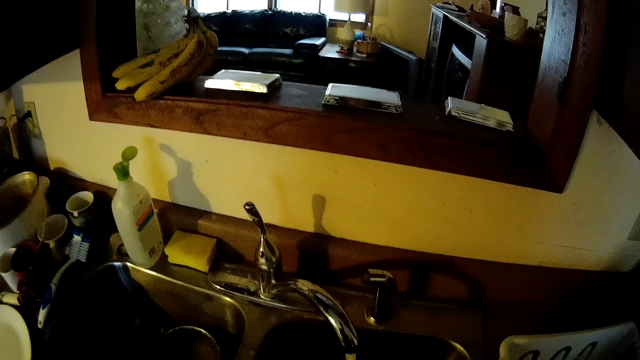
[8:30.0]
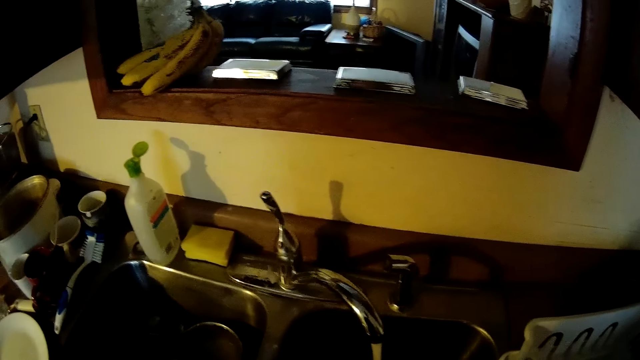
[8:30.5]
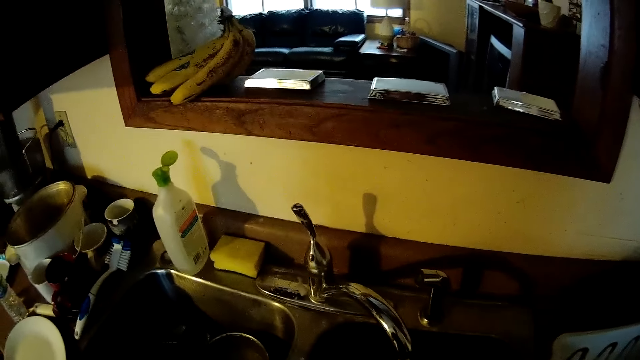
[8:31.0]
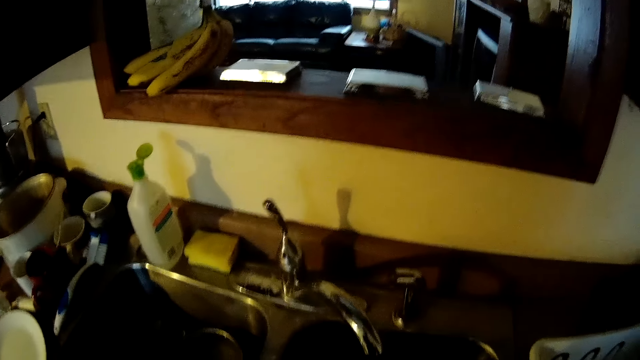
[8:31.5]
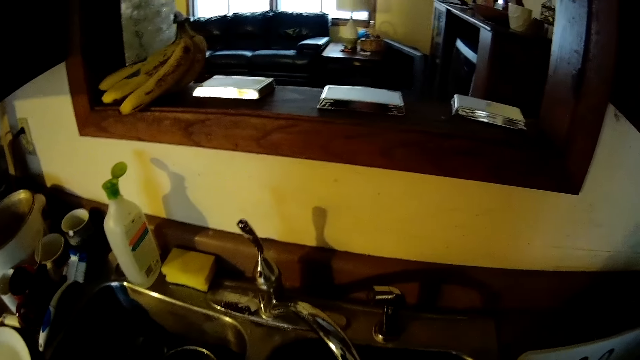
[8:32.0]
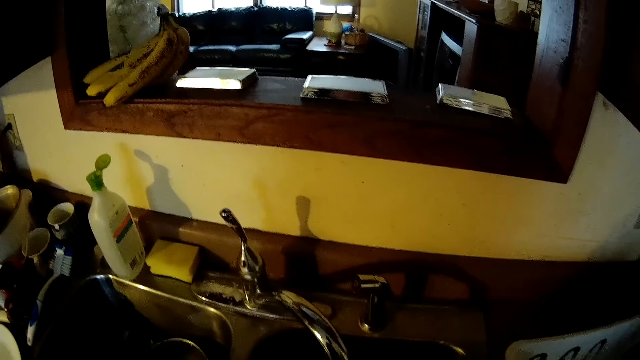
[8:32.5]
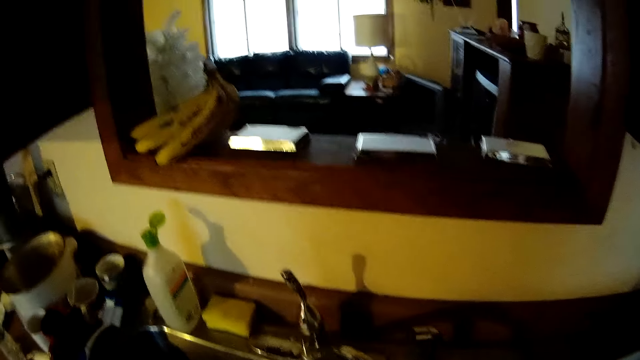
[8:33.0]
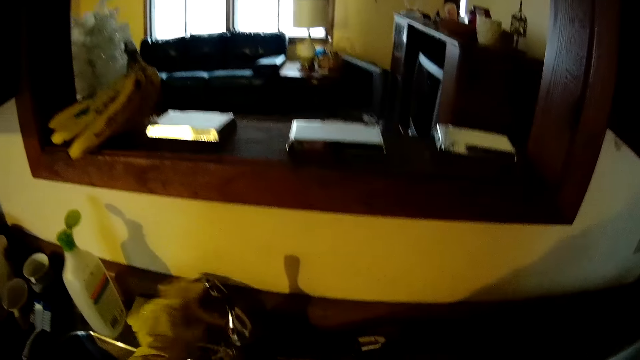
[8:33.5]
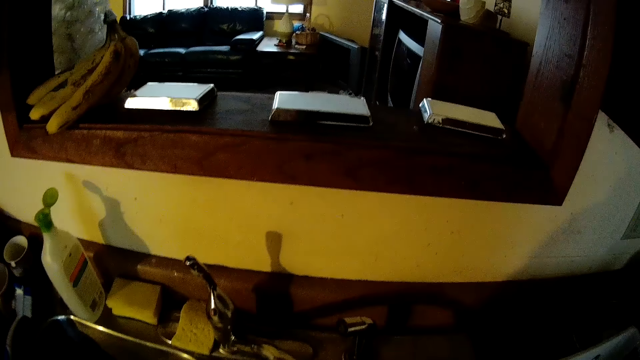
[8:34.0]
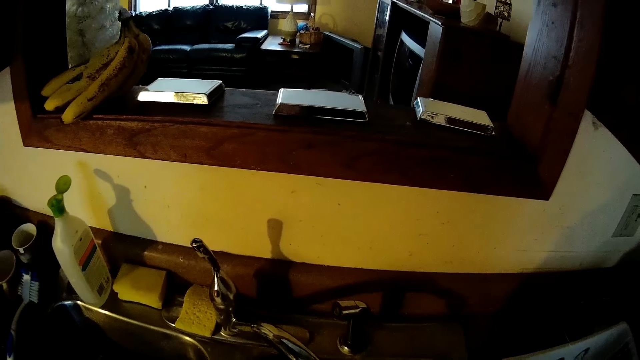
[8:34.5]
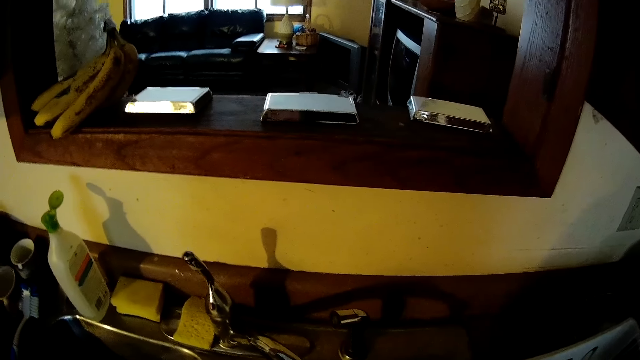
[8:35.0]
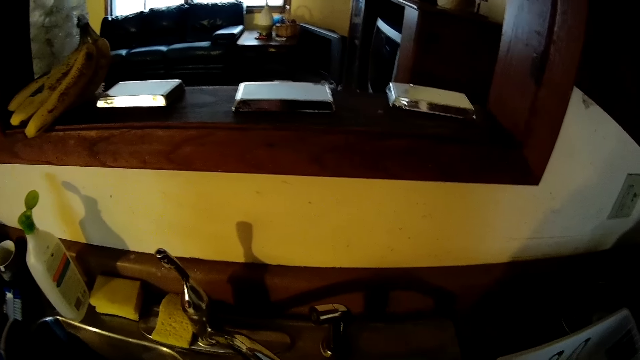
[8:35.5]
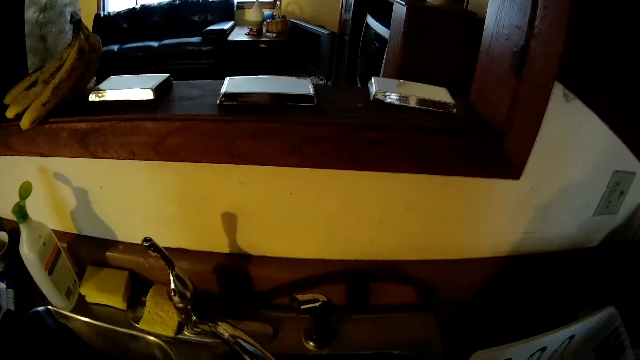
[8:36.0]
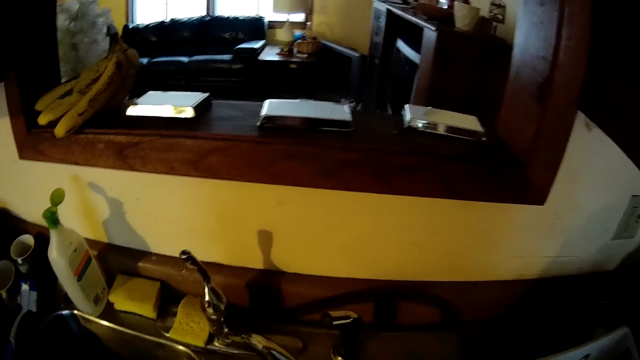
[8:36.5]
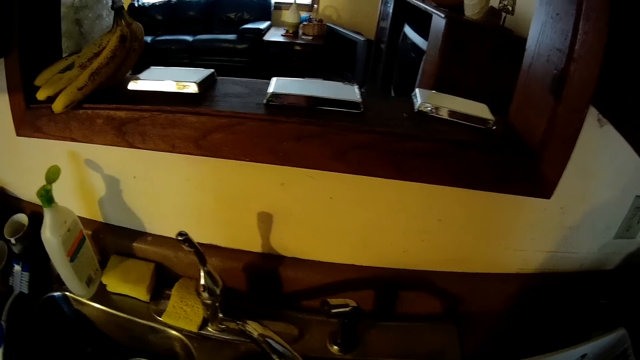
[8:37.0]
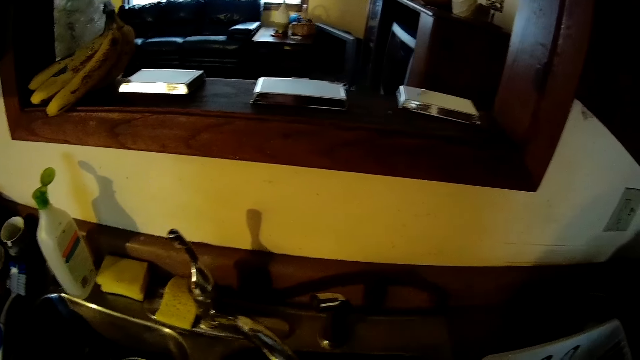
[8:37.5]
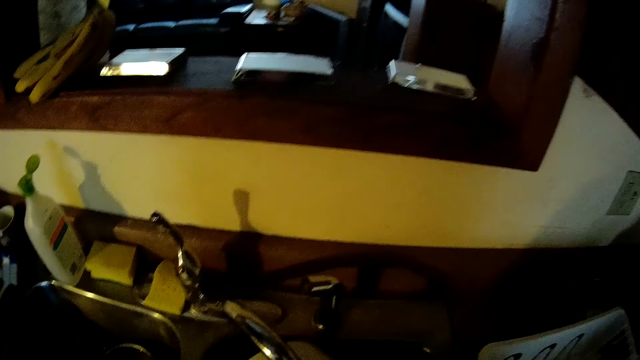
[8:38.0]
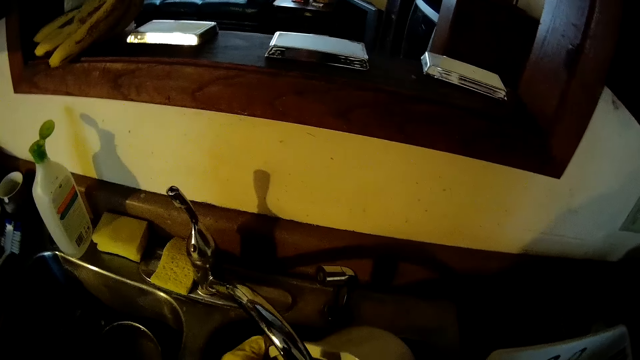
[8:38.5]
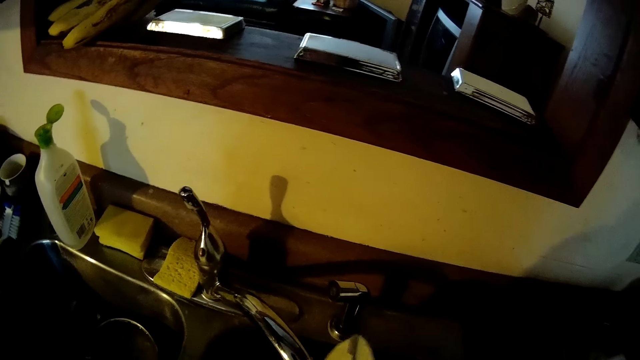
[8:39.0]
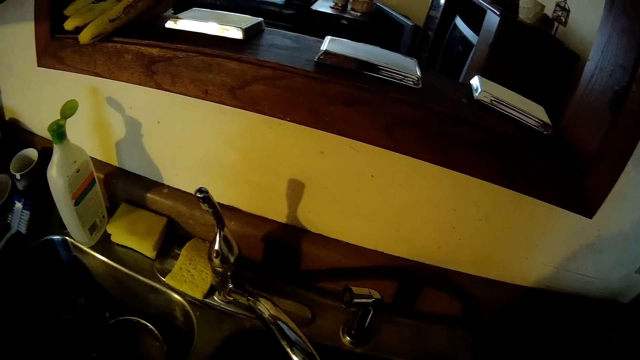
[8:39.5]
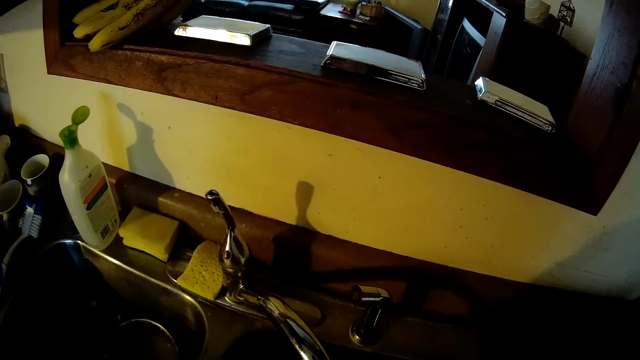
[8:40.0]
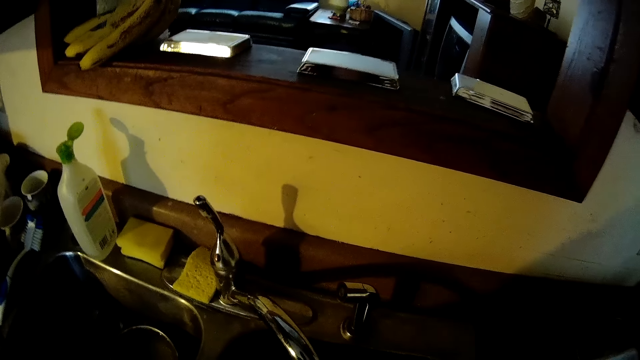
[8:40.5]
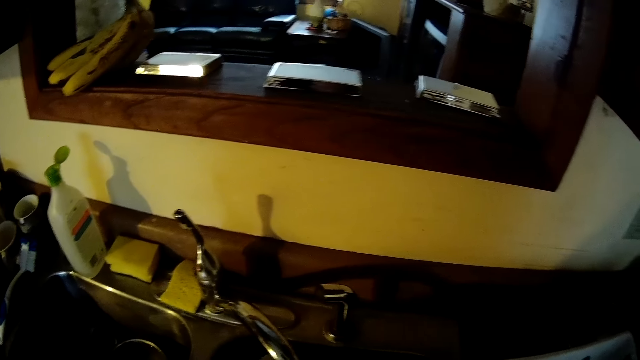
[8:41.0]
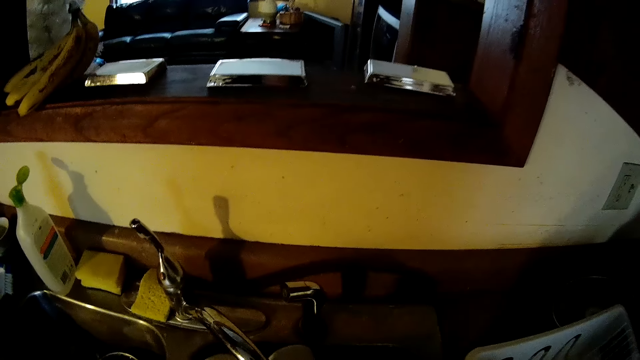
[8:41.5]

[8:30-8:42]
The camera wearer rinses in the sink. They drop the sponge on the sink. They return the sponge. They rinse the dish in the sink. They rinse in the sink.

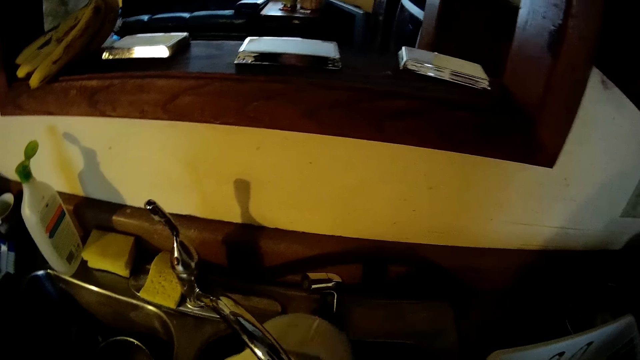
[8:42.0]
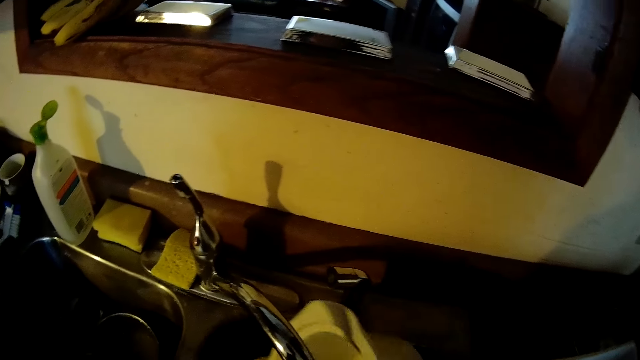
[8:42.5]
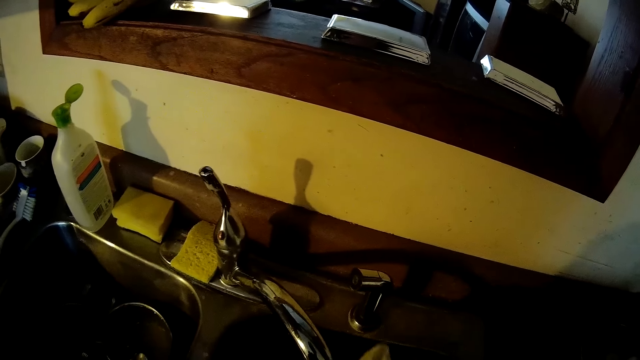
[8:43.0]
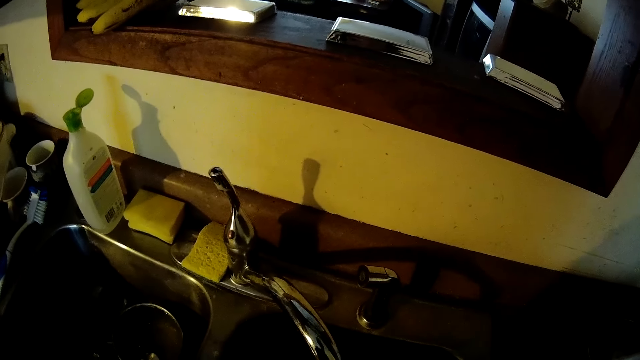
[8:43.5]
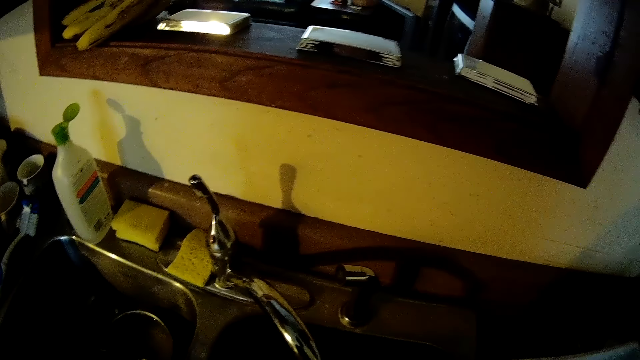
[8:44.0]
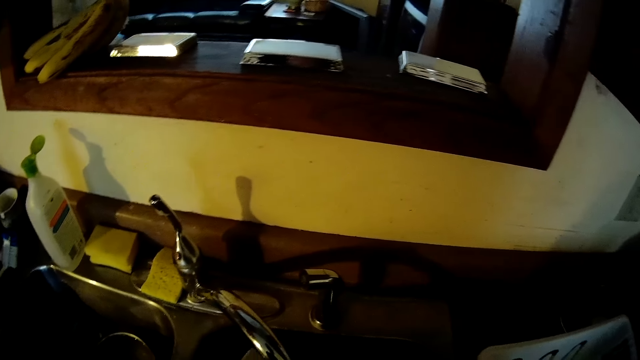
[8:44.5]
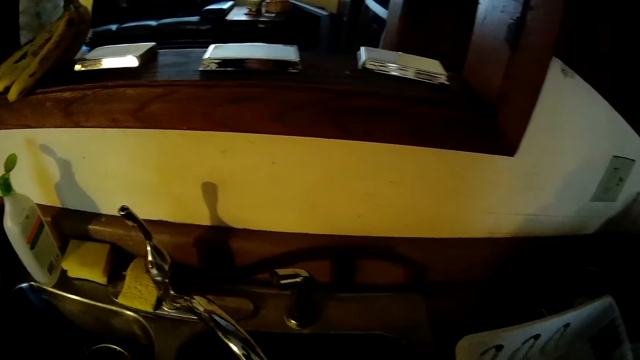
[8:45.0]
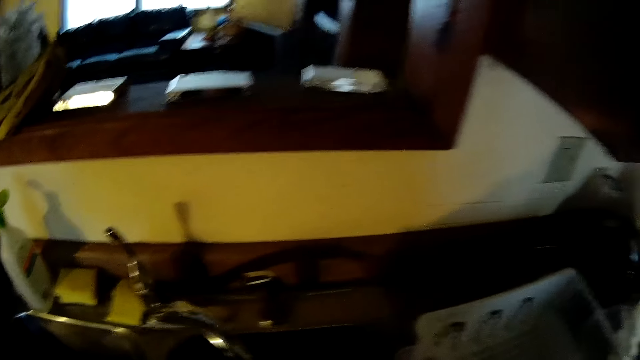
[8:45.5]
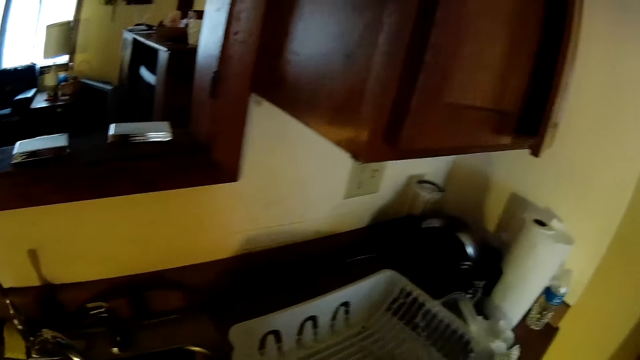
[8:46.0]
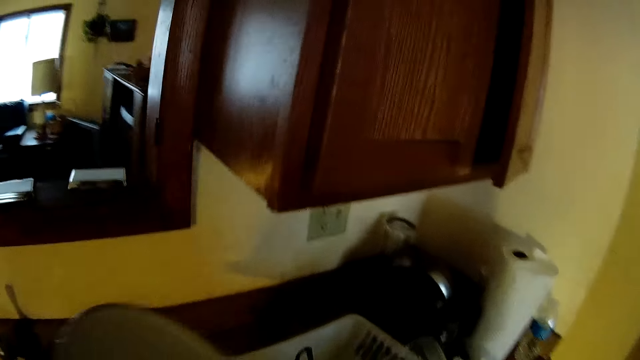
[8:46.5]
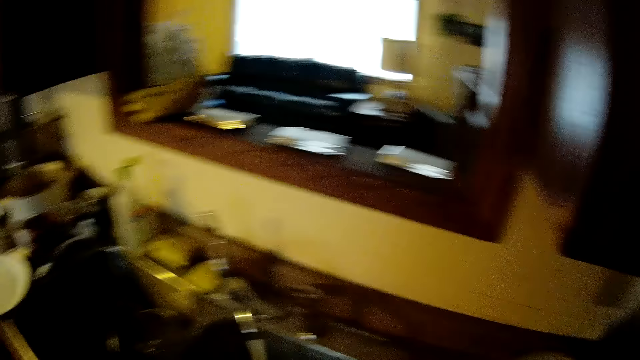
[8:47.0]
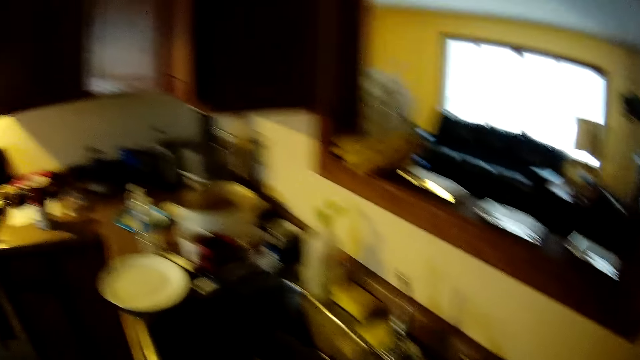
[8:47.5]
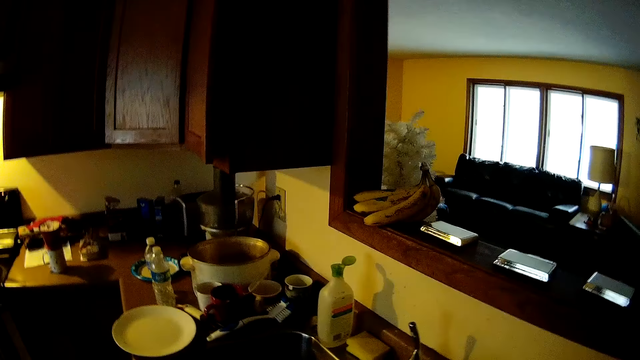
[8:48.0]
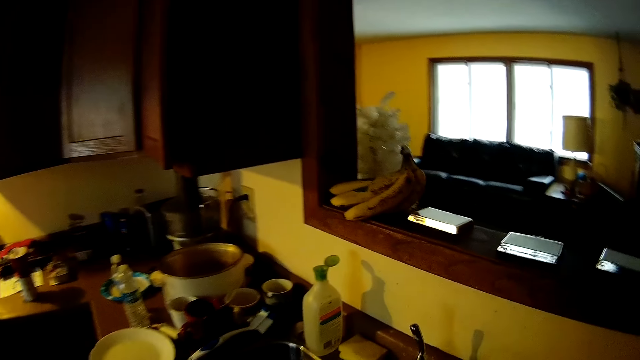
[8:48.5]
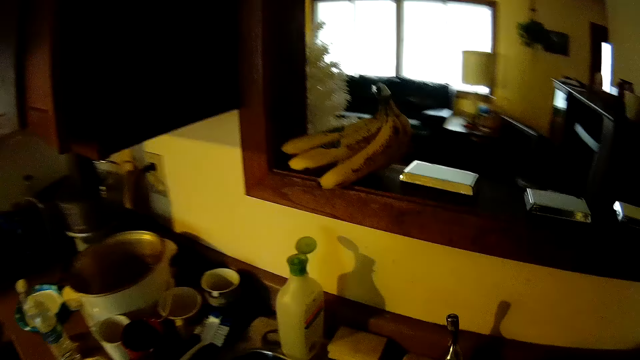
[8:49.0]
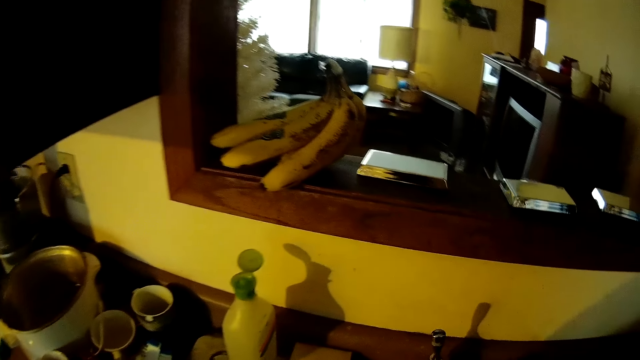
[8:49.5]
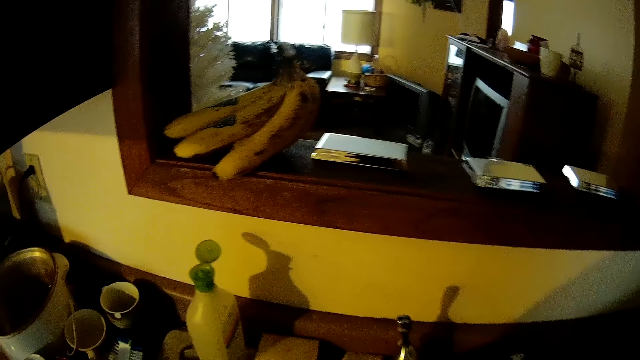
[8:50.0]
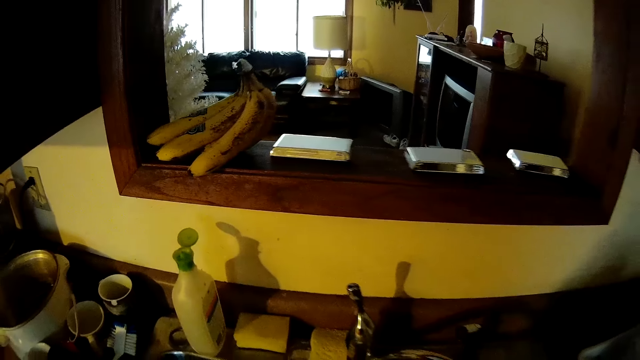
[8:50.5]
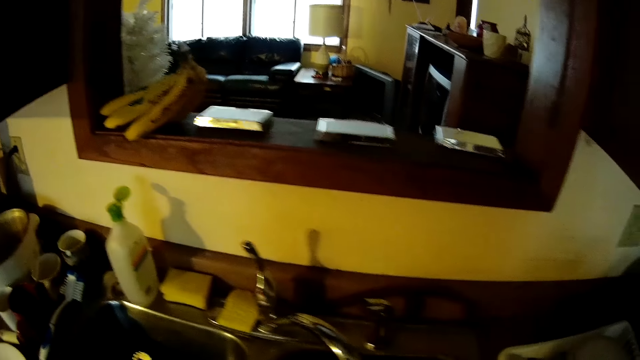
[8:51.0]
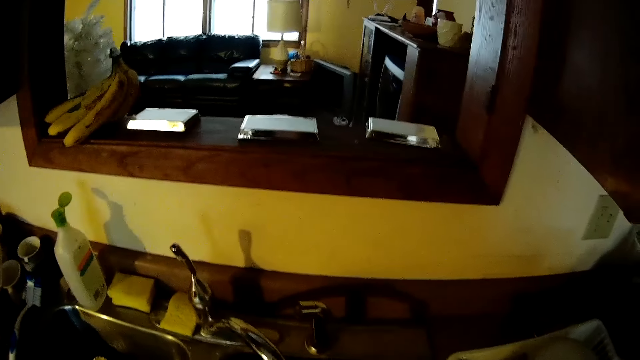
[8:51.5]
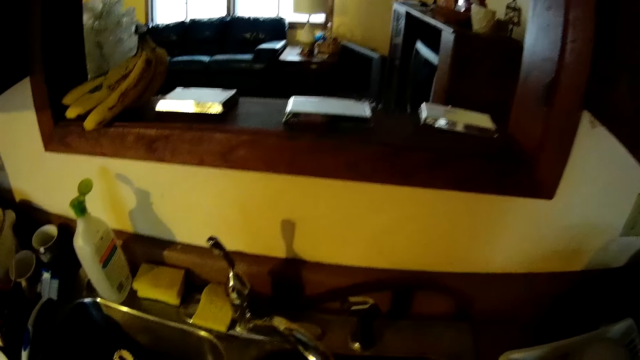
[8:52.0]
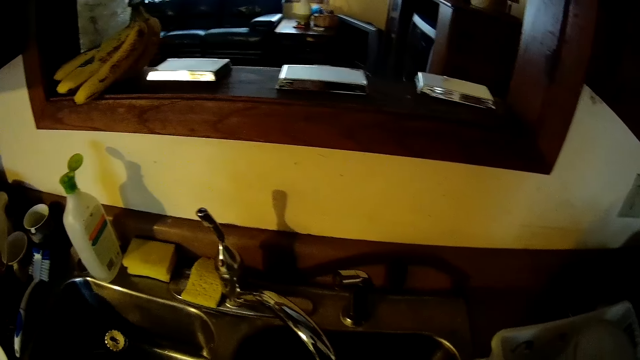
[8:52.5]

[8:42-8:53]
The camera wearer drops the dish on a basket on a counter. They look around.
